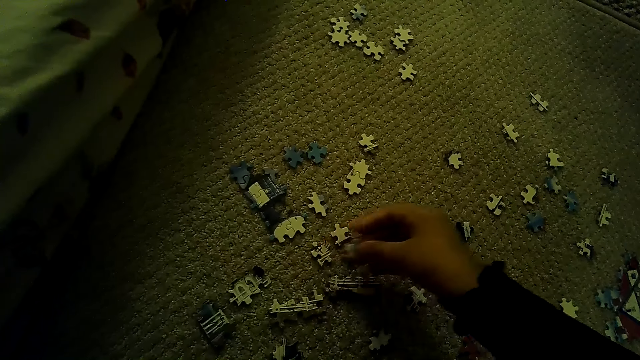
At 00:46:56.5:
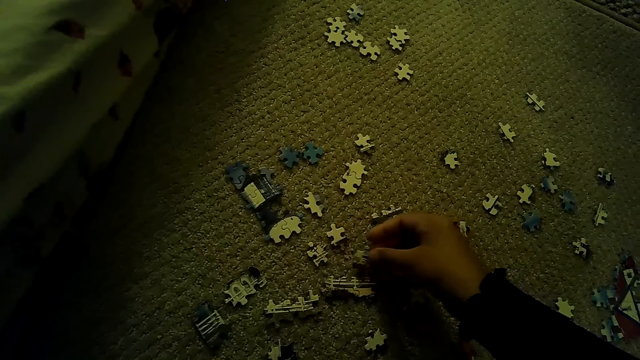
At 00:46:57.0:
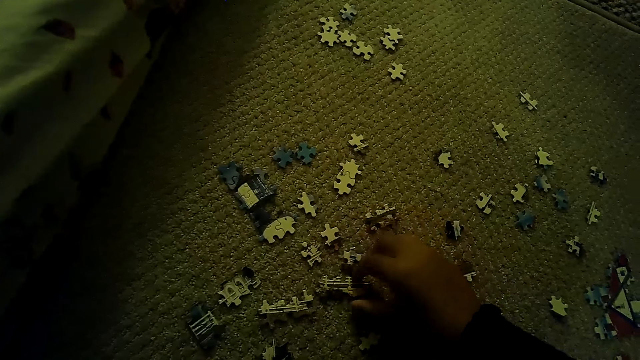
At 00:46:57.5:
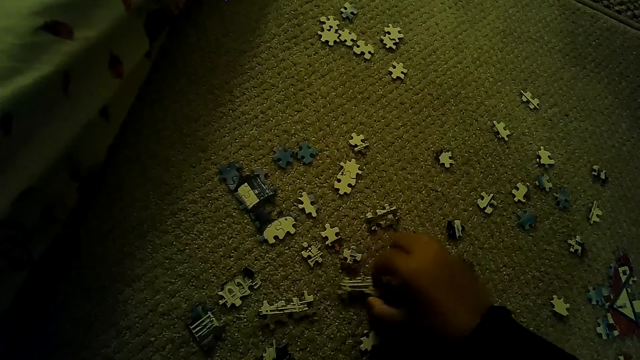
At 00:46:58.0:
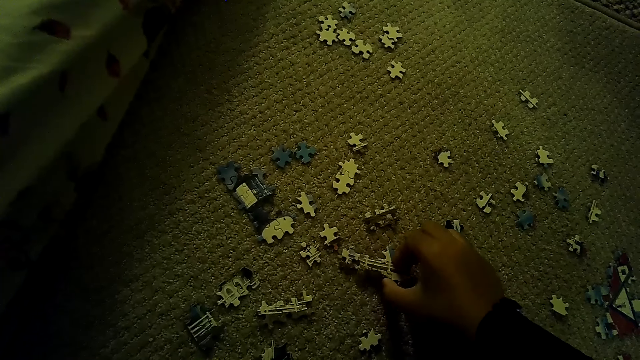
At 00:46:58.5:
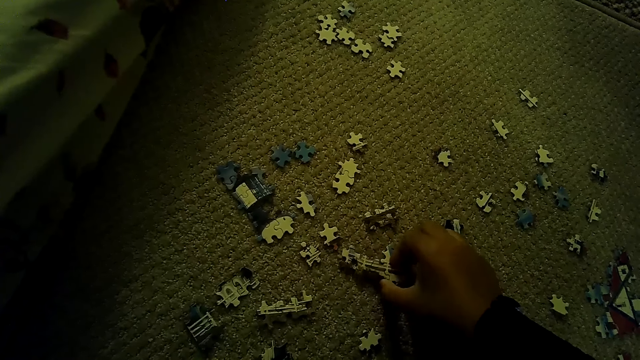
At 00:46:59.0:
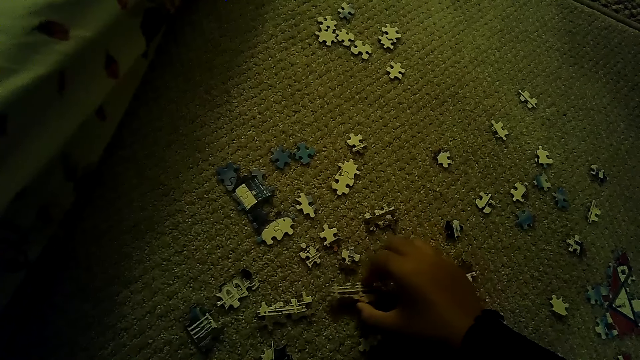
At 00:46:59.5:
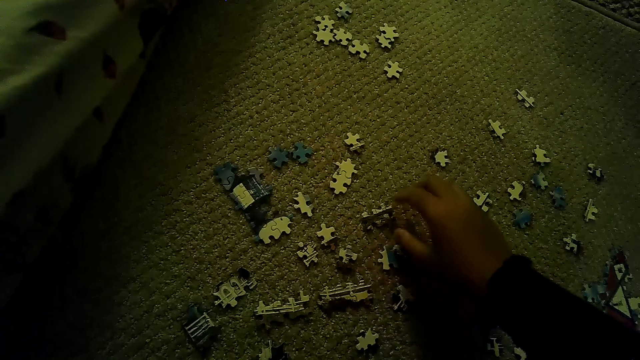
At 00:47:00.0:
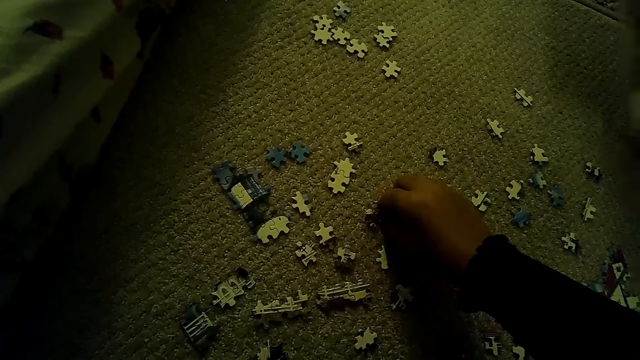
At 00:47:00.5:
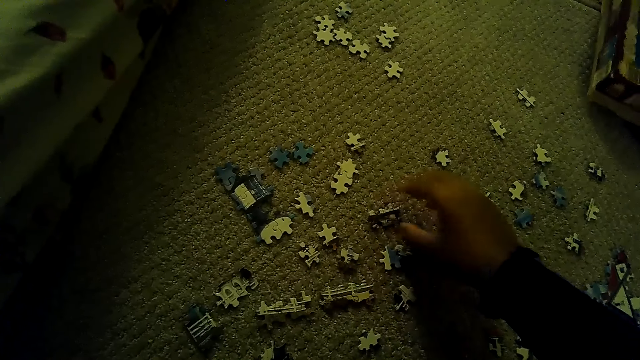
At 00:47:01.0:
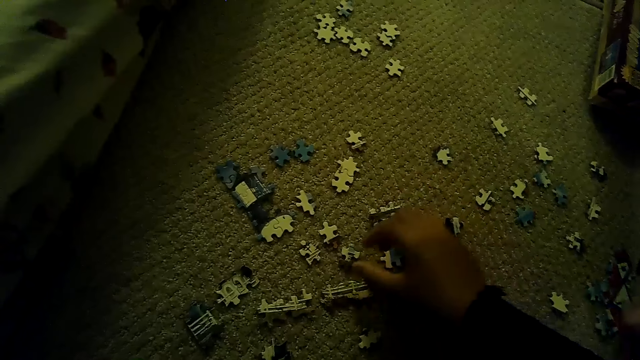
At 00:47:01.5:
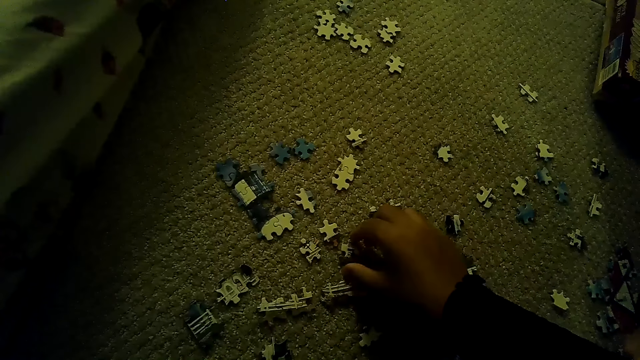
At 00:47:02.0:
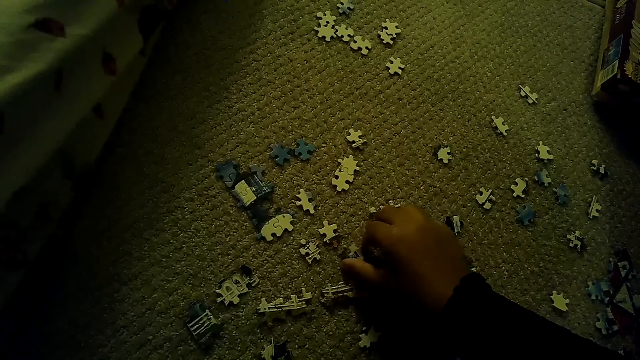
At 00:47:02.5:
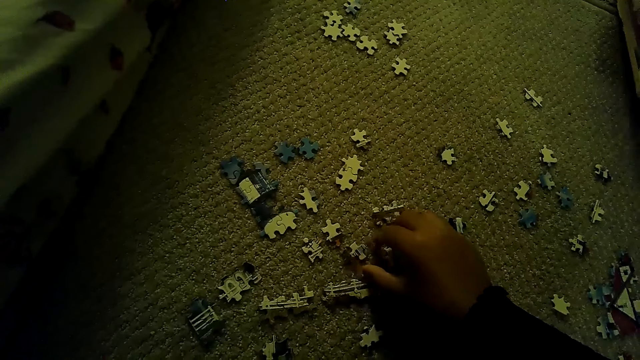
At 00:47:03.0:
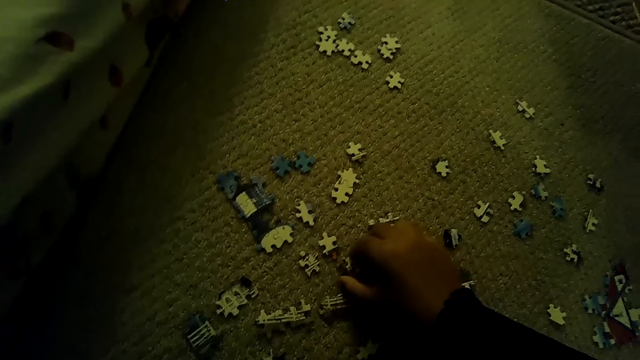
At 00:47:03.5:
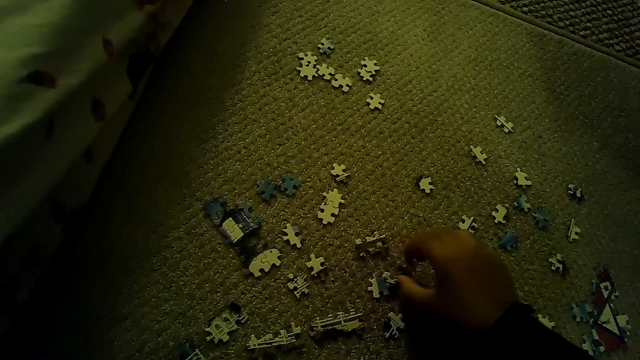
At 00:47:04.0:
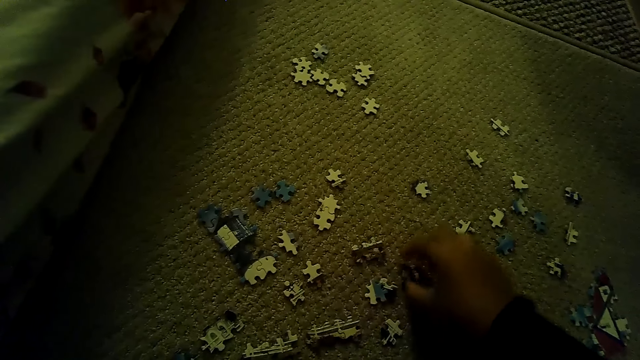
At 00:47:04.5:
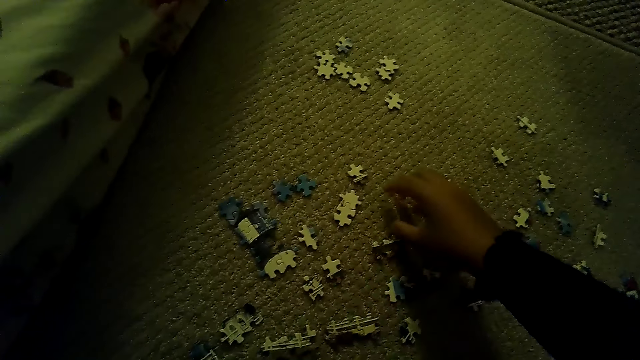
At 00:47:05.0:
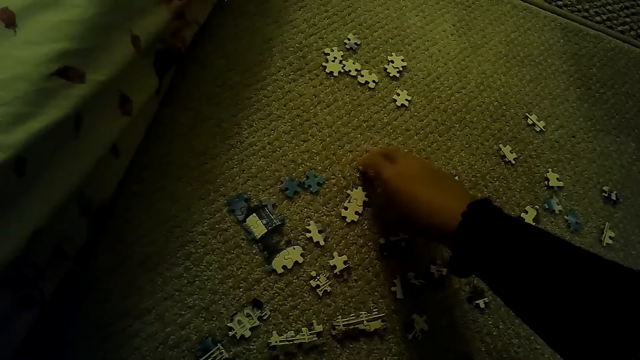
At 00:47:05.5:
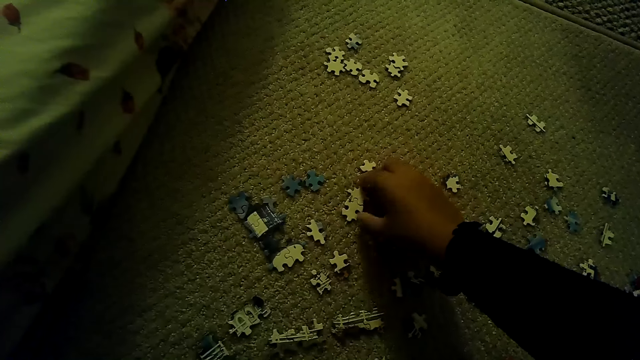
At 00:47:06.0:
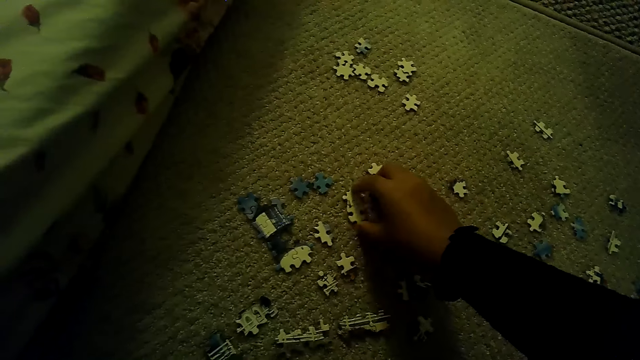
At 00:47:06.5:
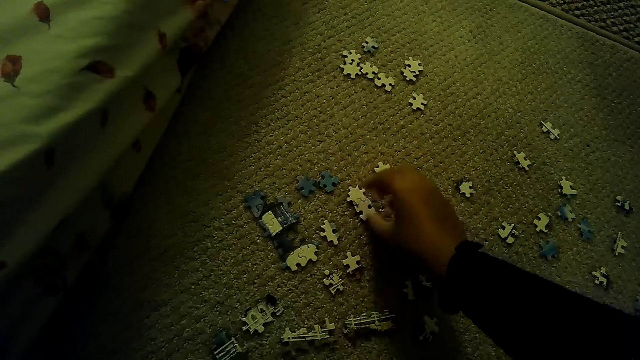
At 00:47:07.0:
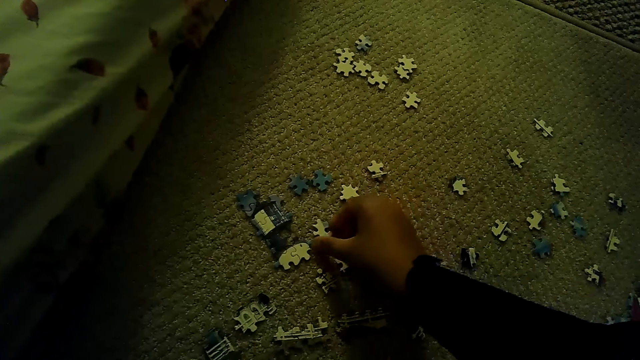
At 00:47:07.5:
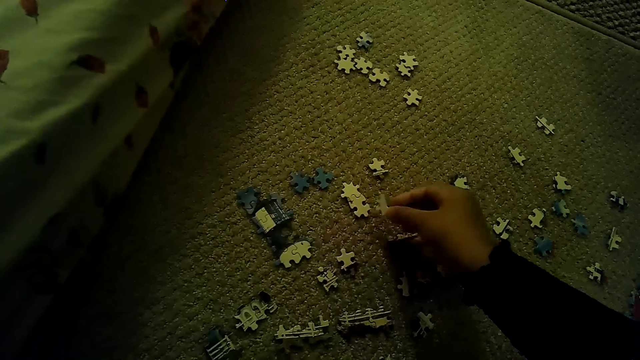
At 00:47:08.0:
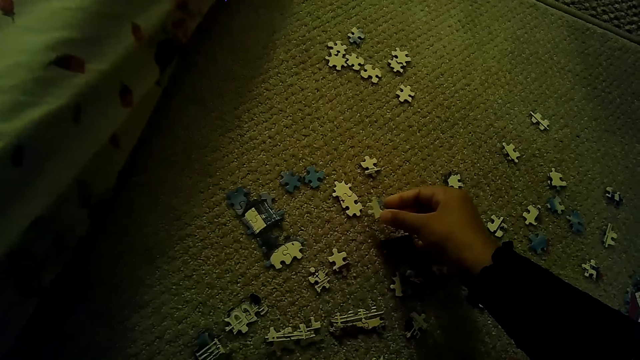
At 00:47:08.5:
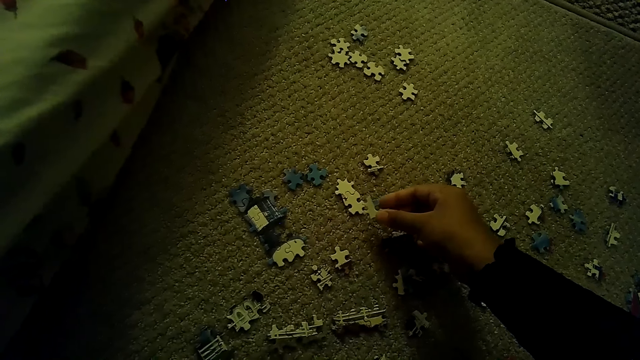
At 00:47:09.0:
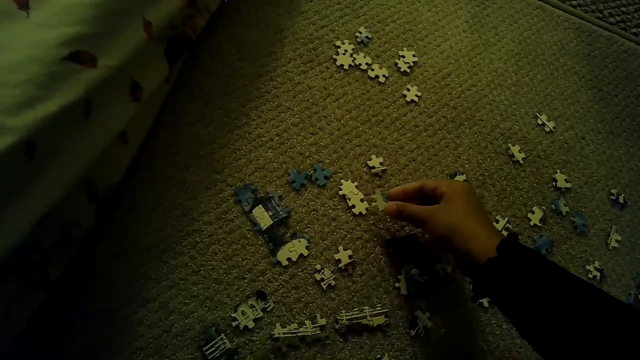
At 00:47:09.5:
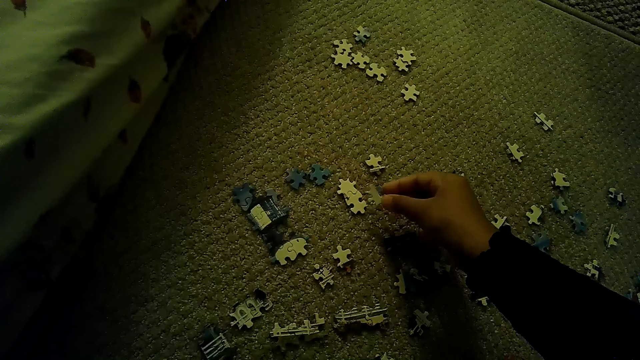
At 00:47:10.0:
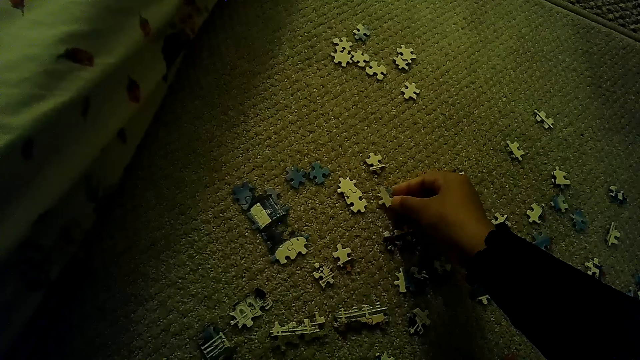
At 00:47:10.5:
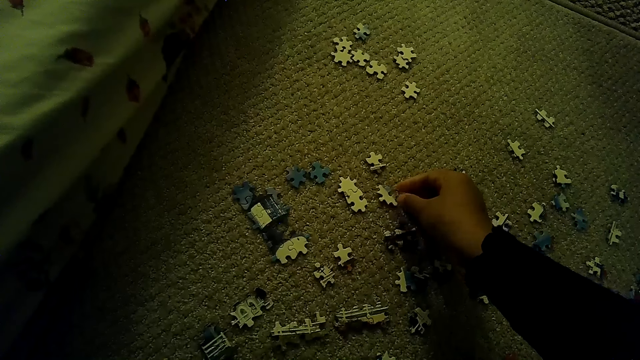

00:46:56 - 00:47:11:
The camera wearer moves the puzzle. They pick up a puzzle piece. They put down the puzzle piece. They turn the puzzle piece.

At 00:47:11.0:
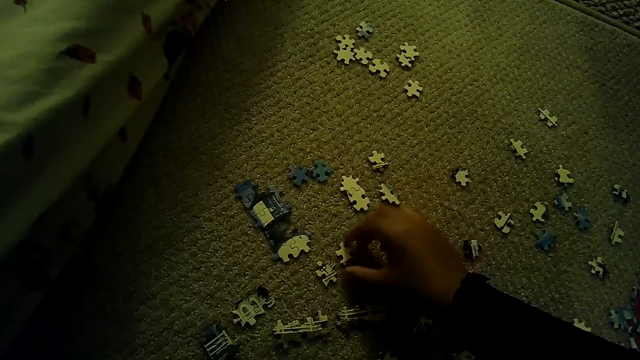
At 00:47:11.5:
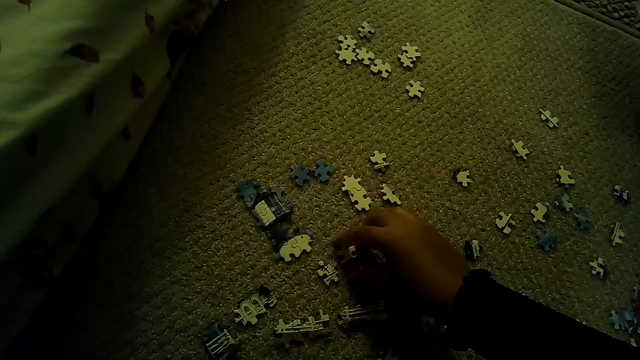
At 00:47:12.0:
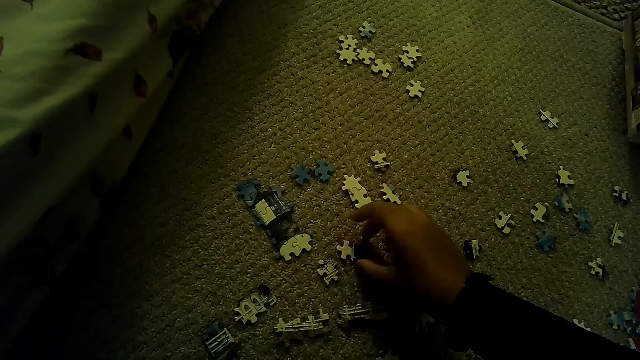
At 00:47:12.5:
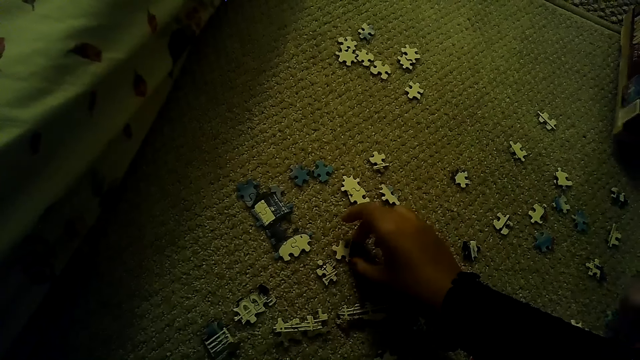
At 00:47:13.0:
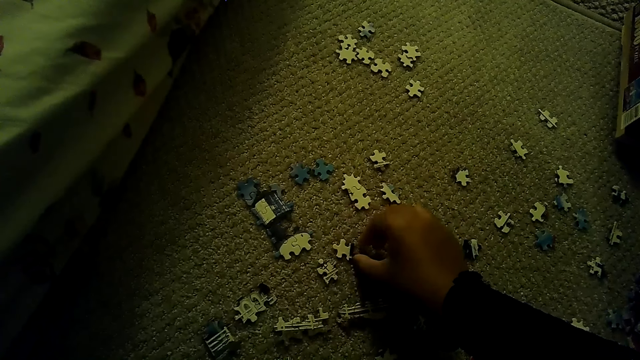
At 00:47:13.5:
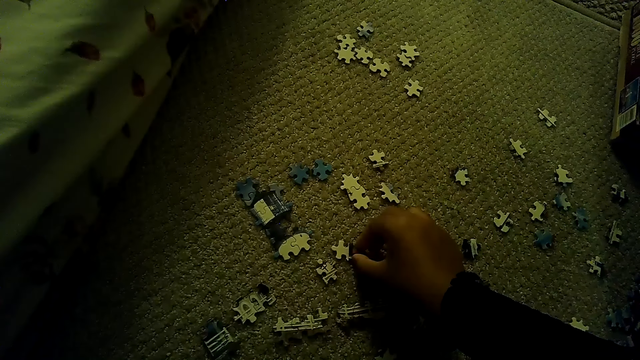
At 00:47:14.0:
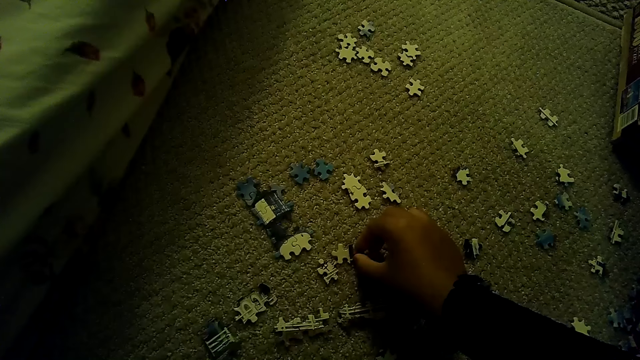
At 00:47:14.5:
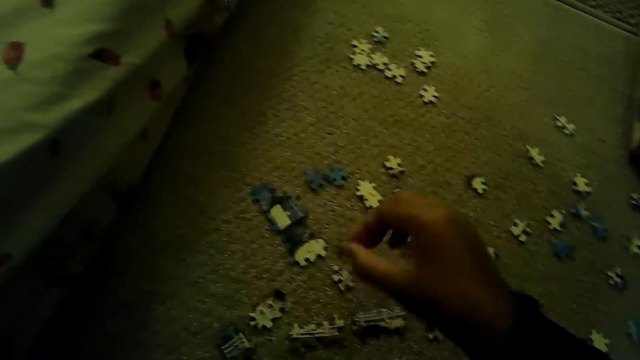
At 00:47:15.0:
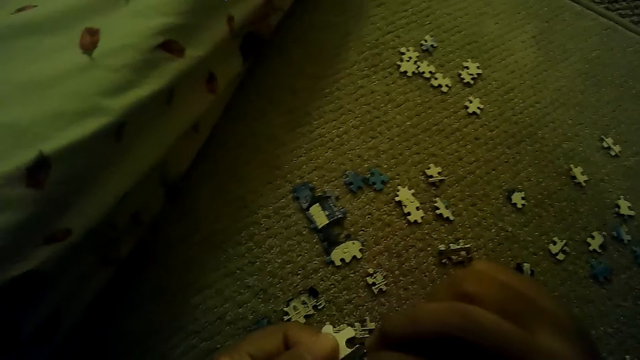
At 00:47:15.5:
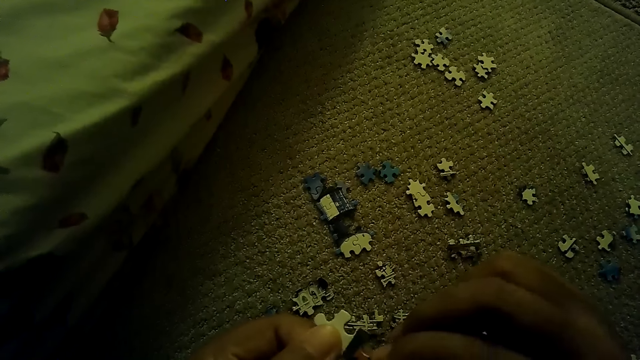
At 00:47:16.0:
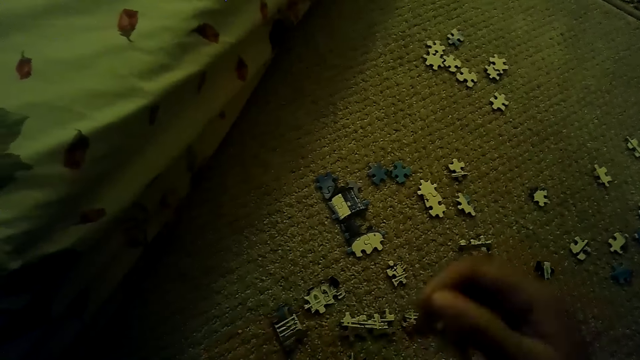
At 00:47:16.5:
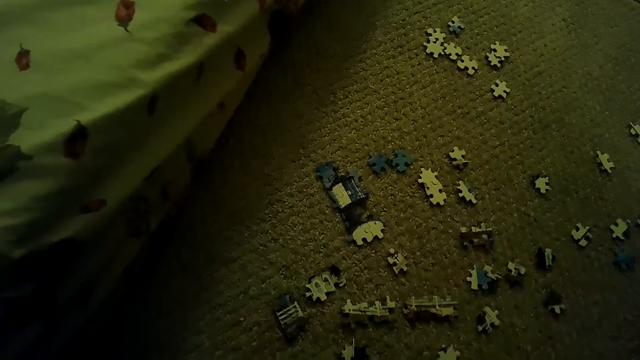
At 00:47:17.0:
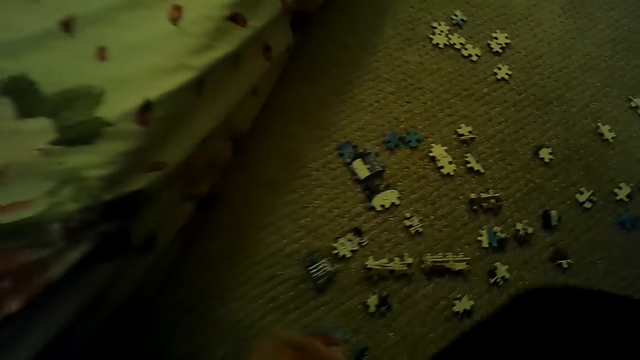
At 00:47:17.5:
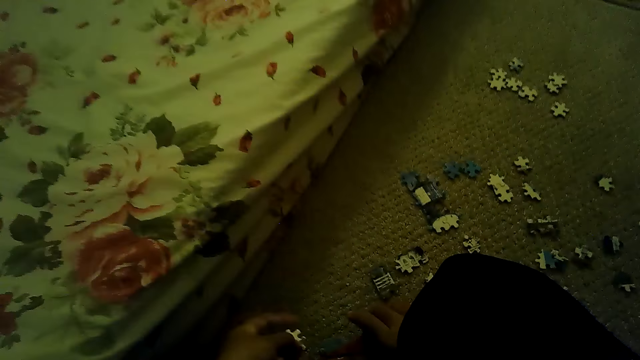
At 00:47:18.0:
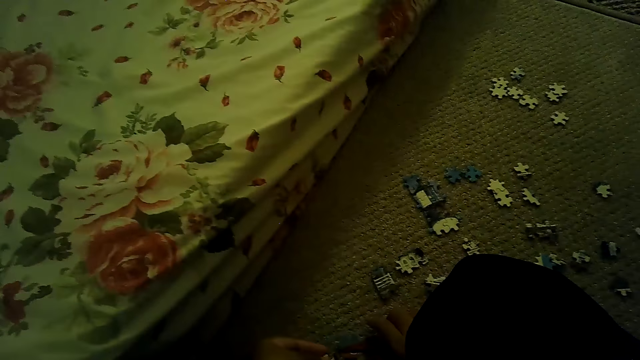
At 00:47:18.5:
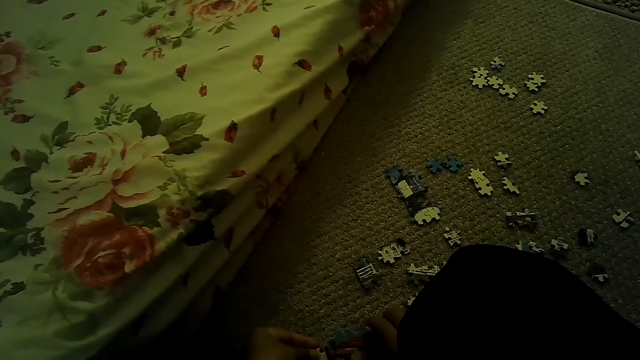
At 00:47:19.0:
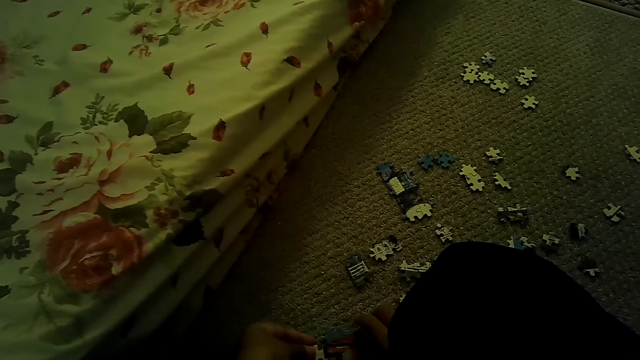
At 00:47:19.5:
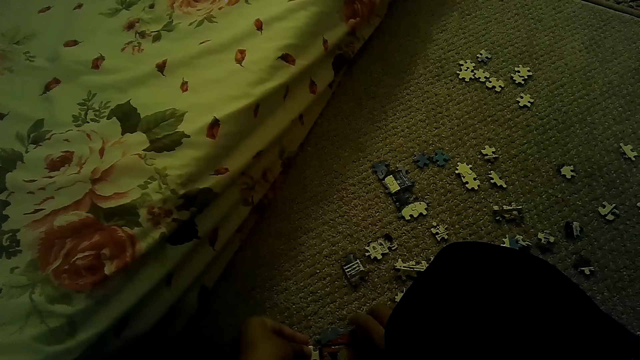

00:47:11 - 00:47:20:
The camera wearer picks up a puzzle piece.
